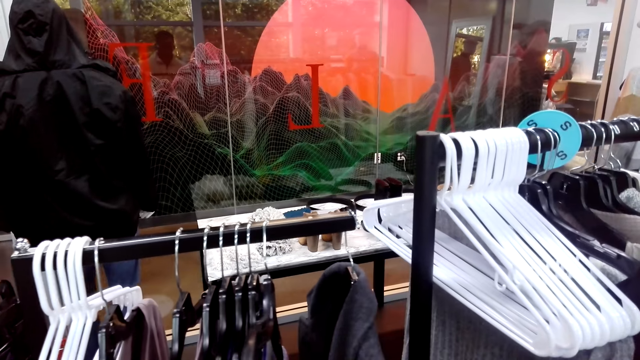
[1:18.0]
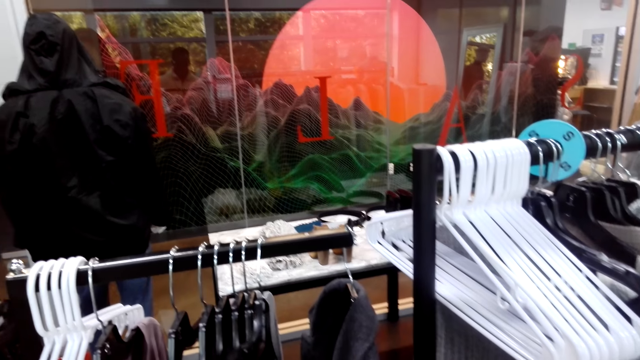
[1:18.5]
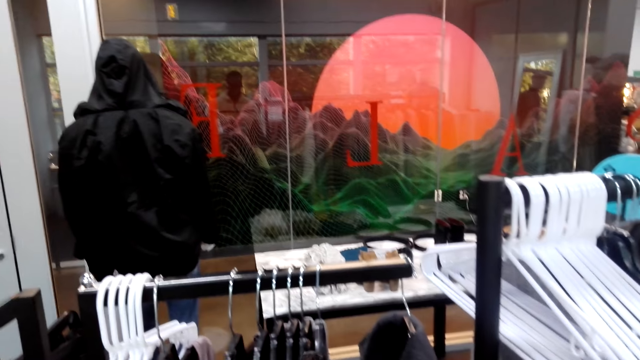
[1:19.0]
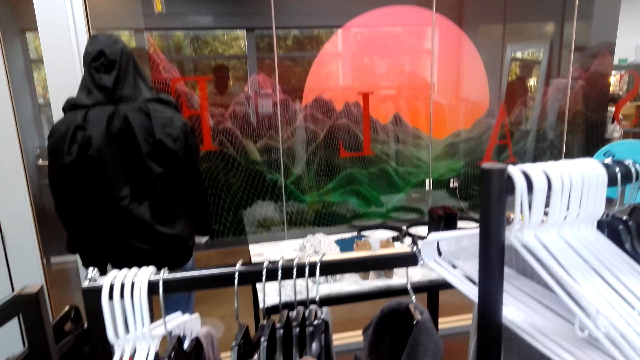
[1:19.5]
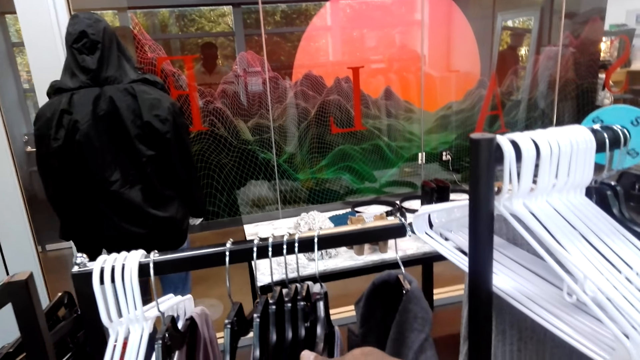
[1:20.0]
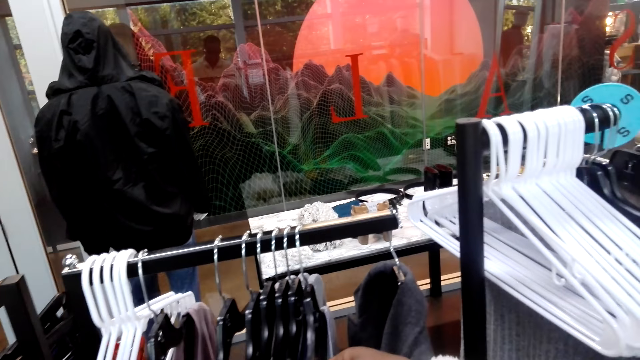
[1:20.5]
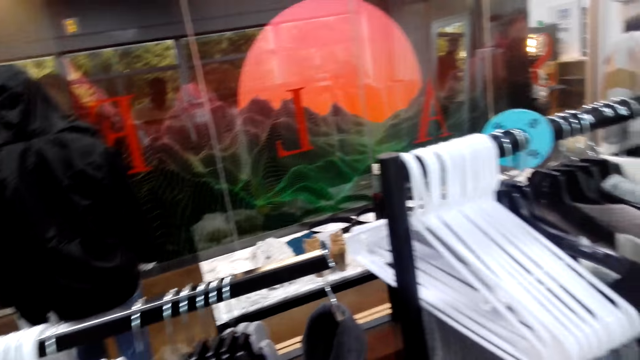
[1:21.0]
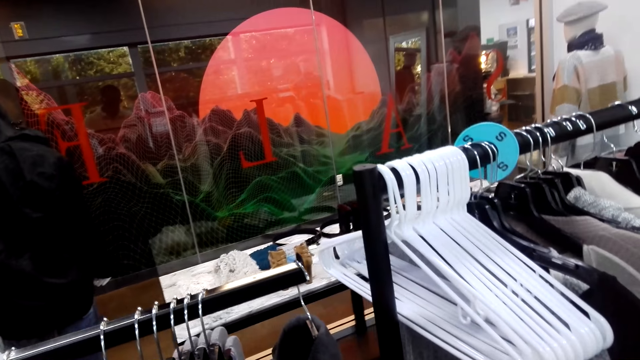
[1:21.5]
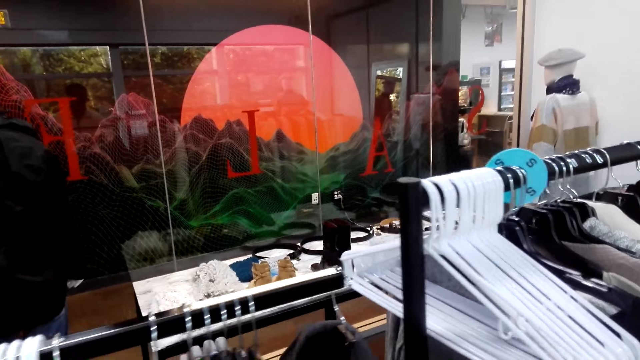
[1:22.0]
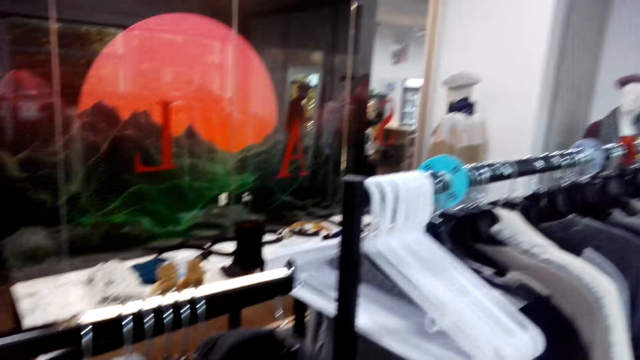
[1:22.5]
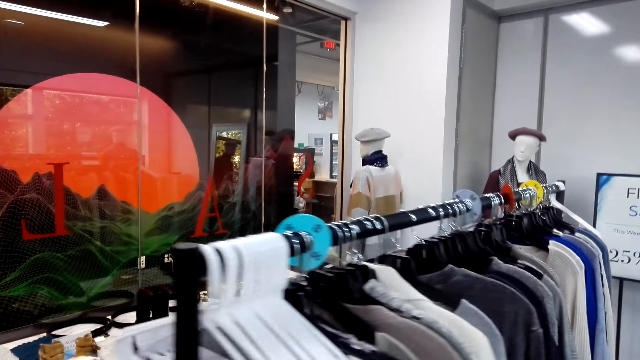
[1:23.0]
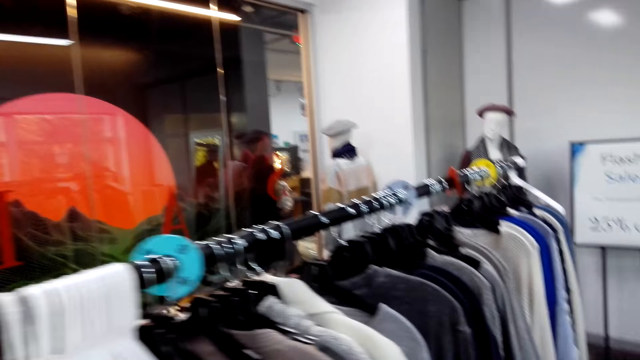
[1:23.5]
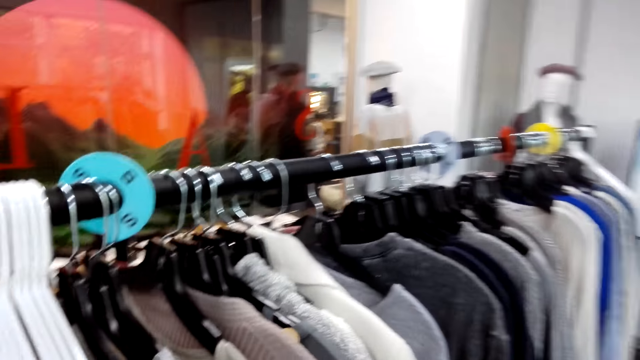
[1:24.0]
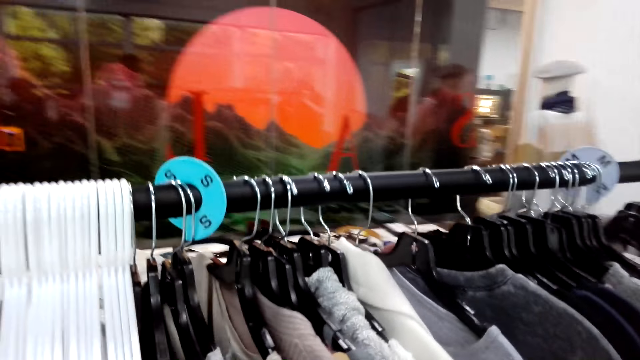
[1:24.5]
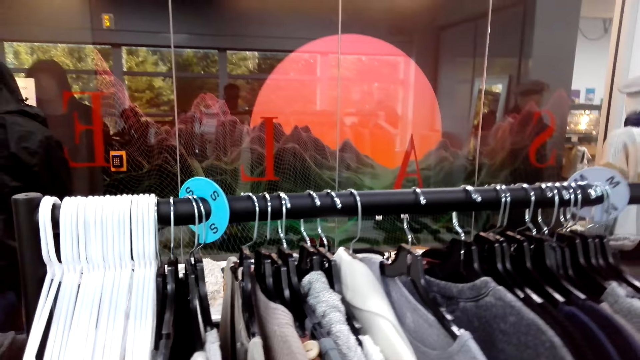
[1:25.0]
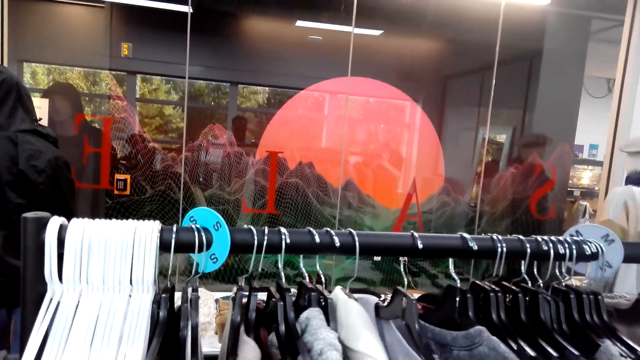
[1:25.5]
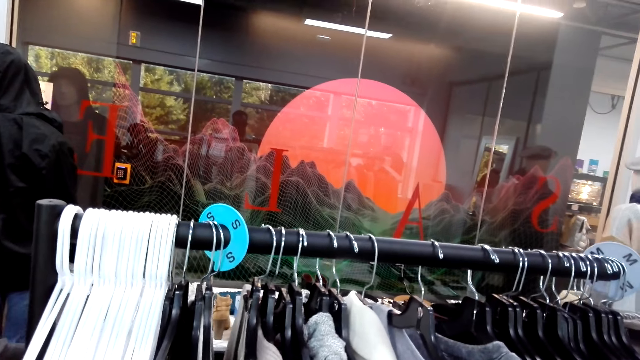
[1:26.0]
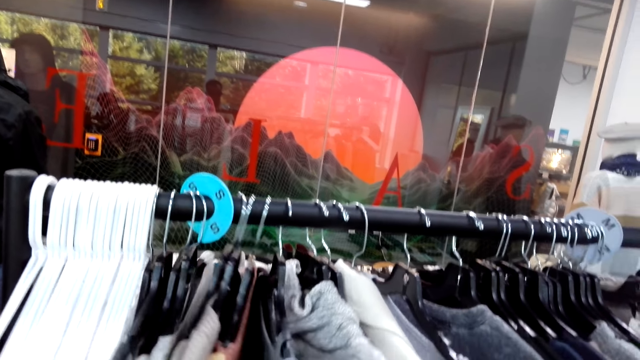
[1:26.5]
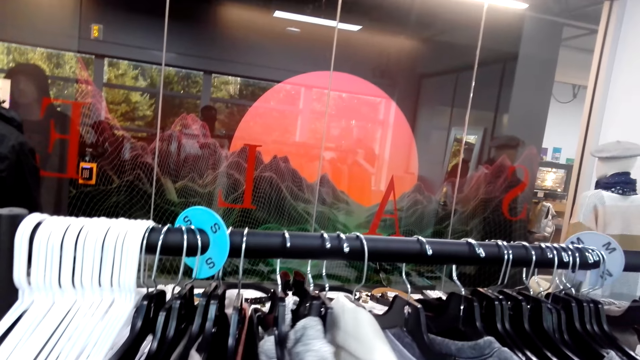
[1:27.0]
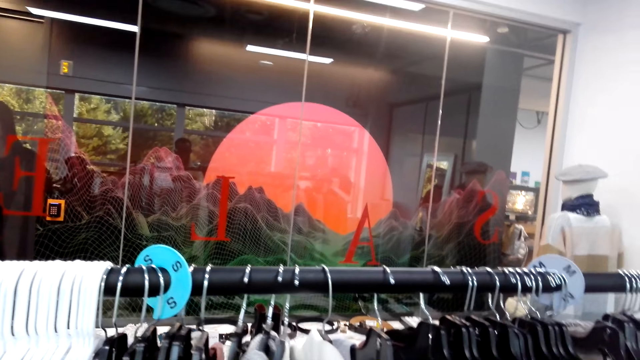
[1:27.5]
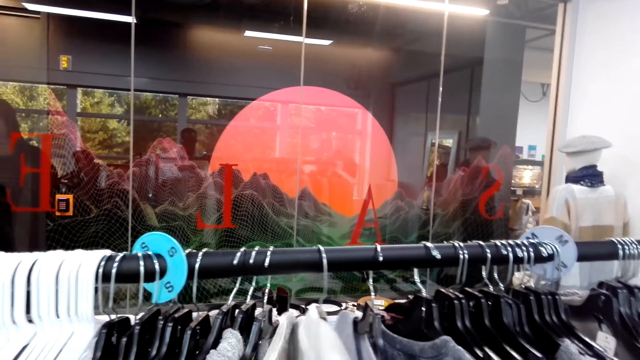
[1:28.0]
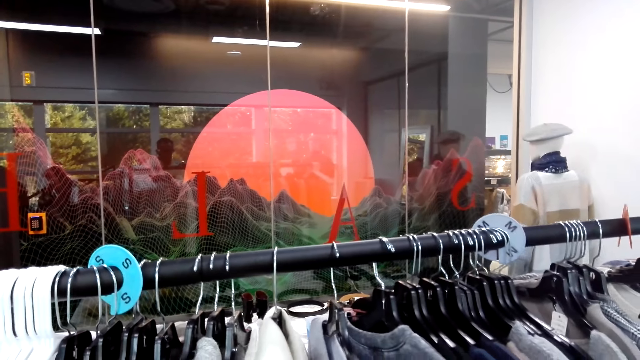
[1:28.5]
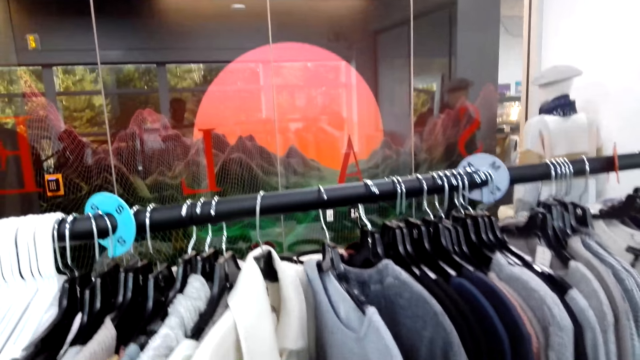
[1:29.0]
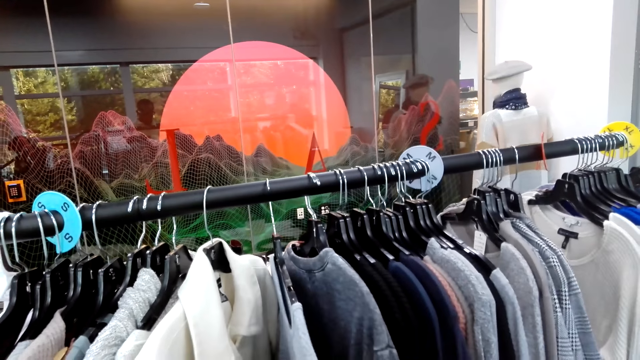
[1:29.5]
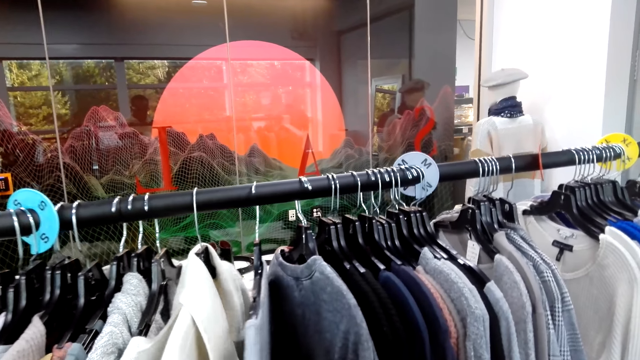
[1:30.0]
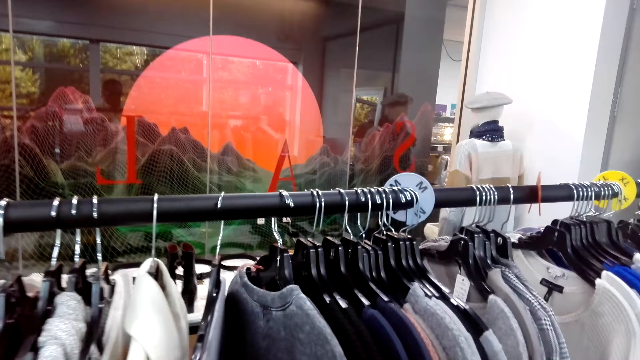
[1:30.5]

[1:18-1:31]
The camera wearer checks on a sweatshirt at the cloth rack.

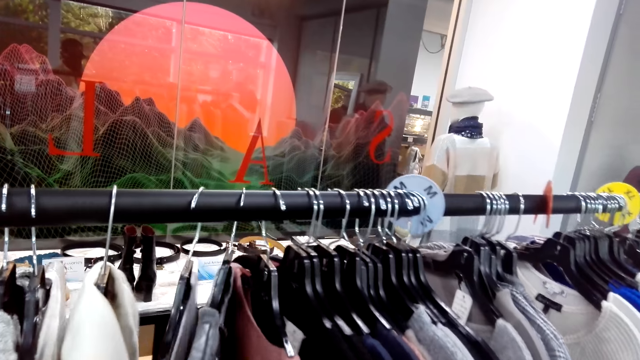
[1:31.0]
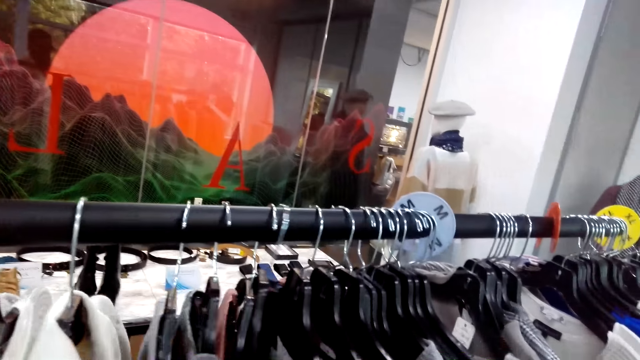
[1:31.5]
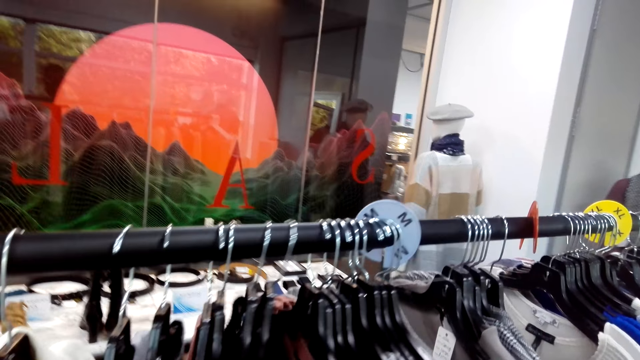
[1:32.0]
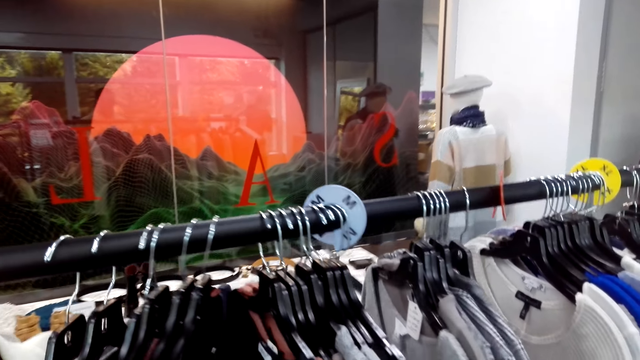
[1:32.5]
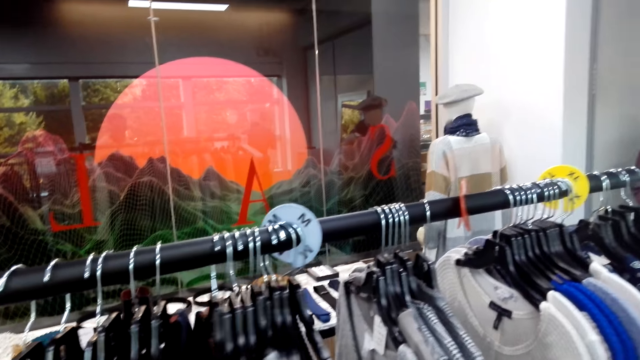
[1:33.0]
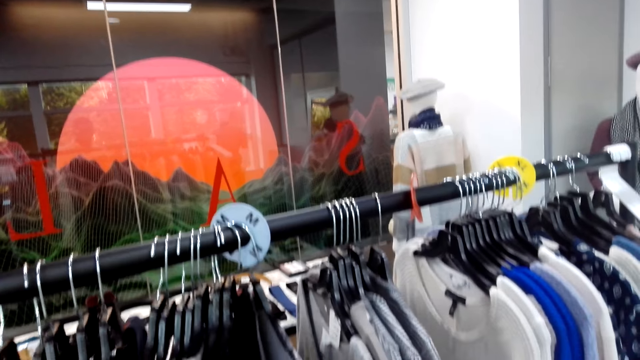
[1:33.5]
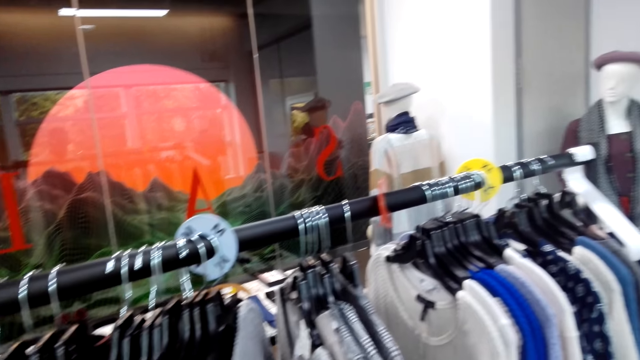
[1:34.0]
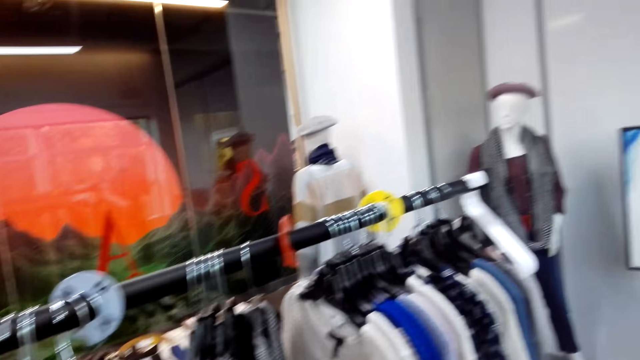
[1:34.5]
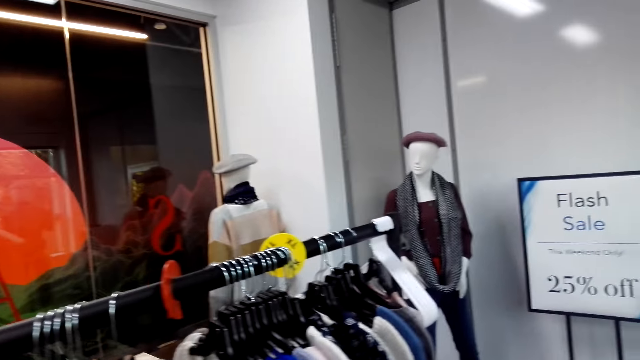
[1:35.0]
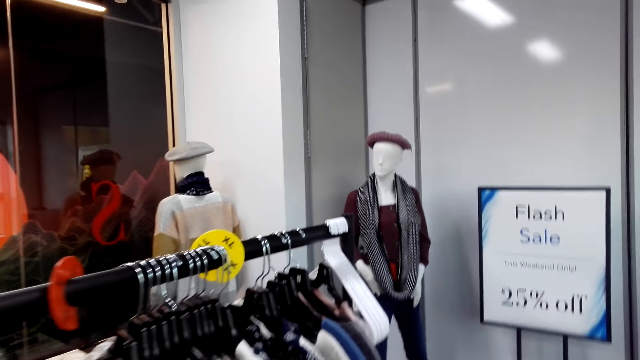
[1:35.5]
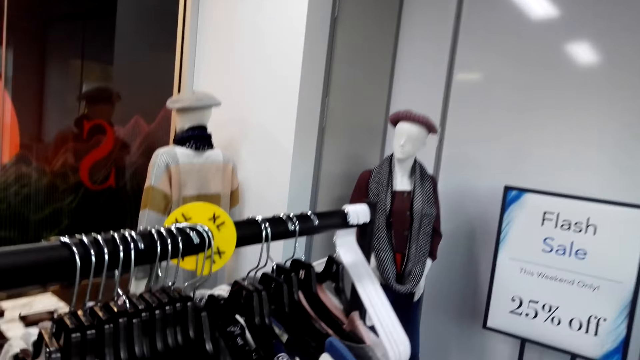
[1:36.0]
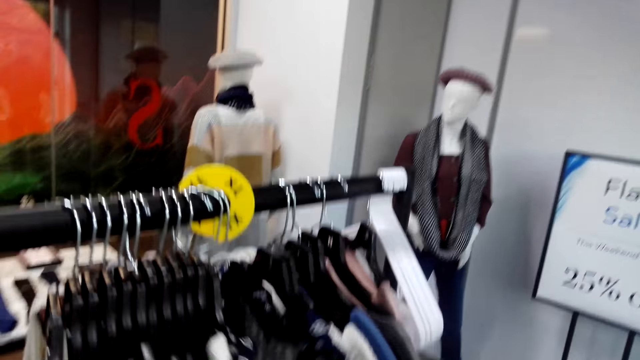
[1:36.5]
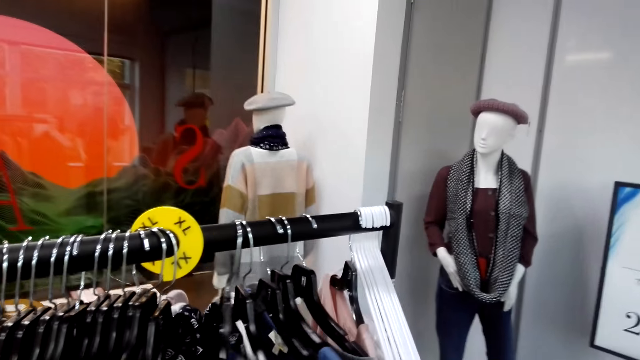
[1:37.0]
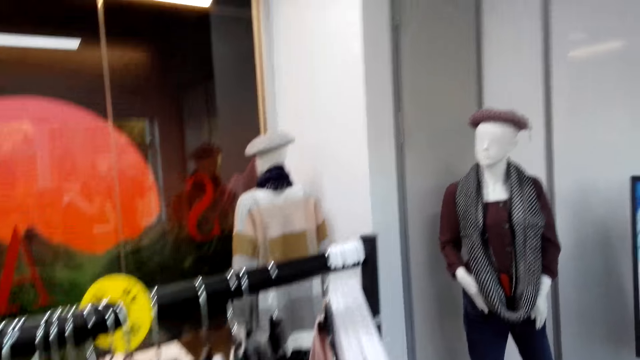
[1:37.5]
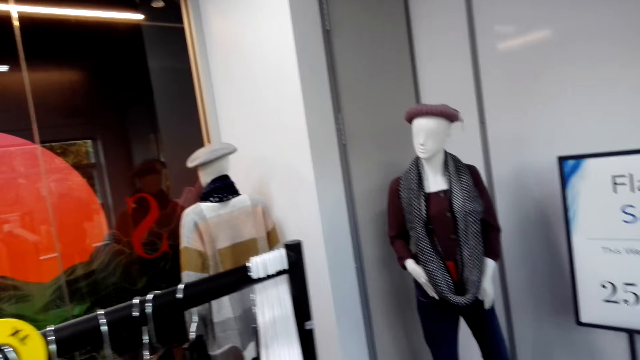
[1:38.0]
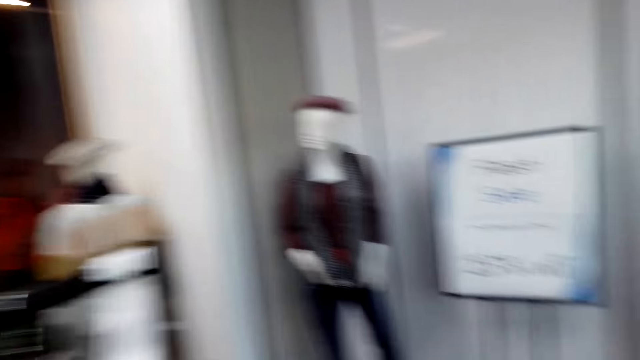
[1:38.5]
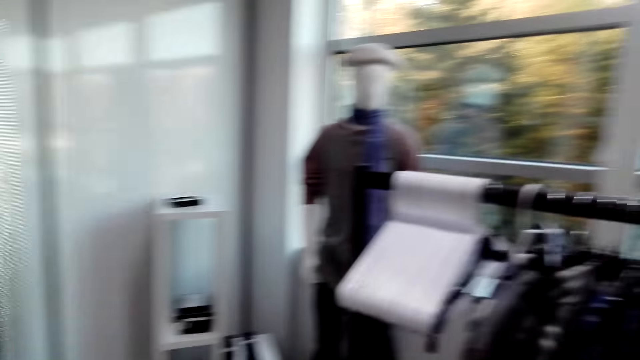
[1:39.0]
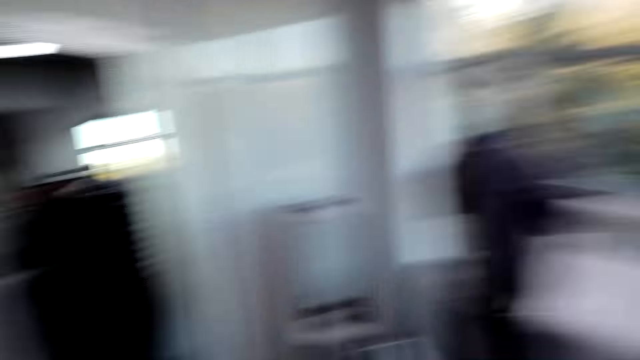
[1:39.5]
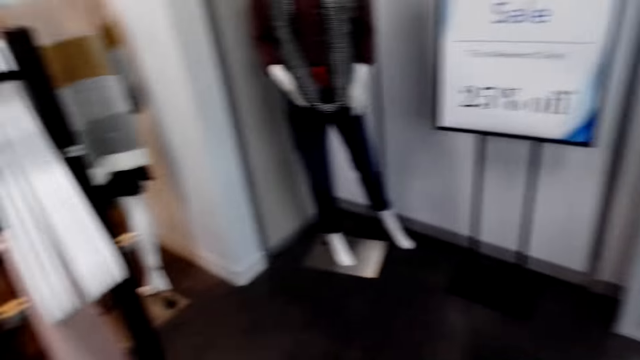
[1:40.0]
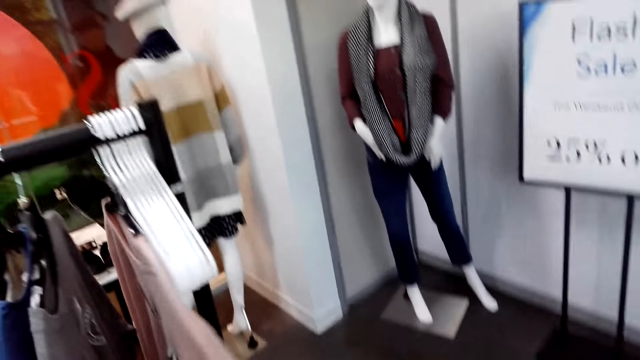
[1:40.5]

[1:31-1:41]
The camera wearer looks around.
